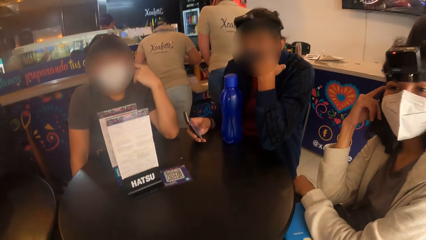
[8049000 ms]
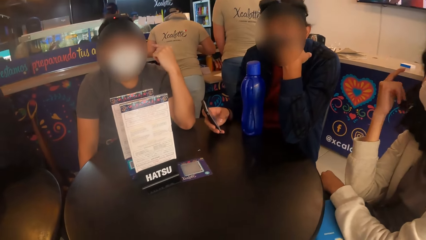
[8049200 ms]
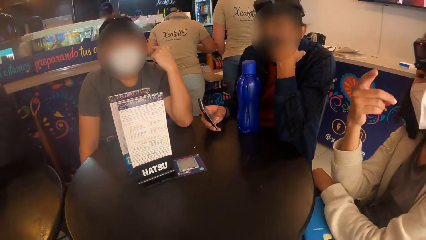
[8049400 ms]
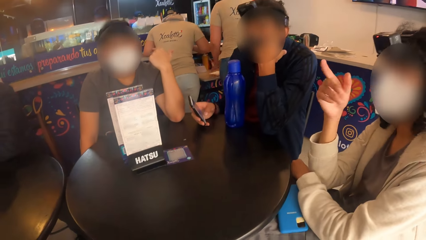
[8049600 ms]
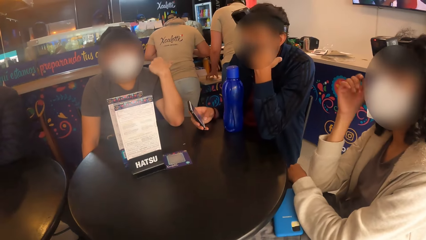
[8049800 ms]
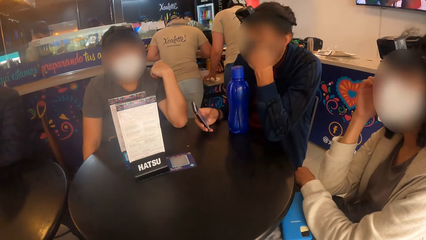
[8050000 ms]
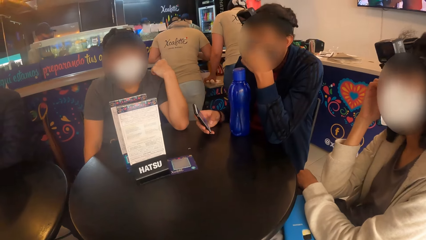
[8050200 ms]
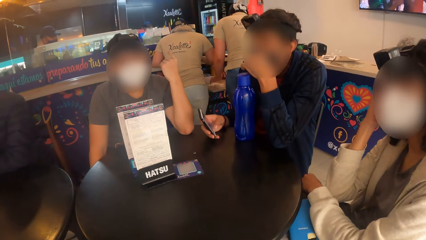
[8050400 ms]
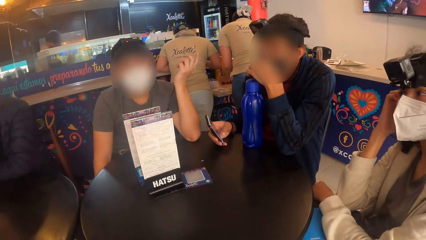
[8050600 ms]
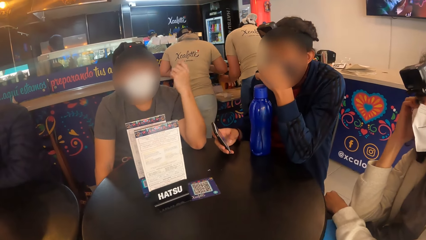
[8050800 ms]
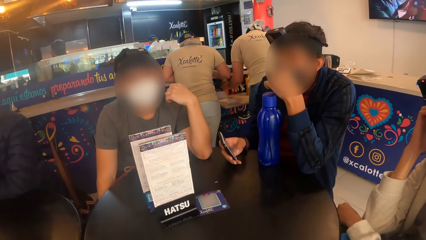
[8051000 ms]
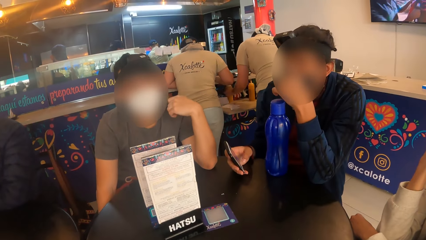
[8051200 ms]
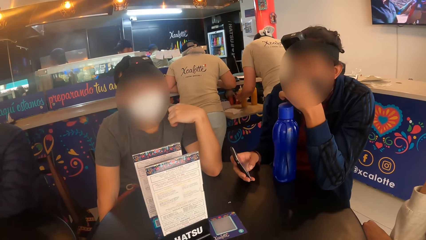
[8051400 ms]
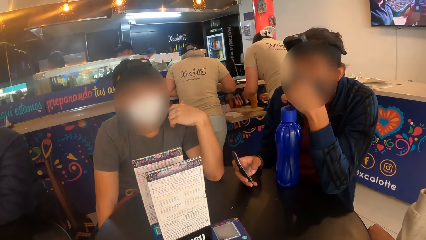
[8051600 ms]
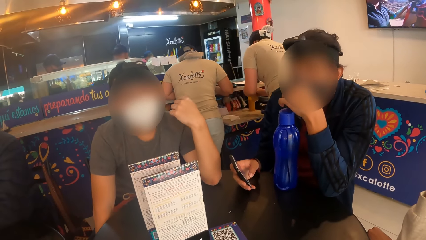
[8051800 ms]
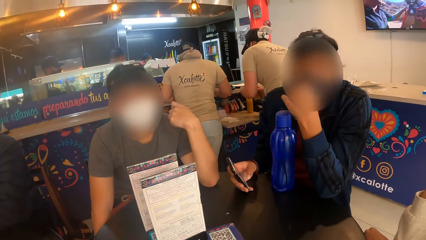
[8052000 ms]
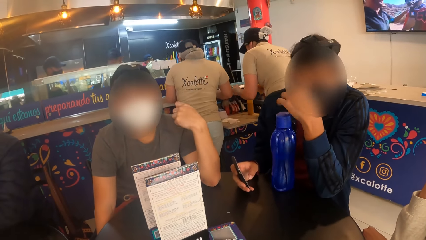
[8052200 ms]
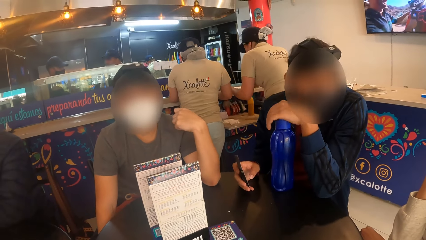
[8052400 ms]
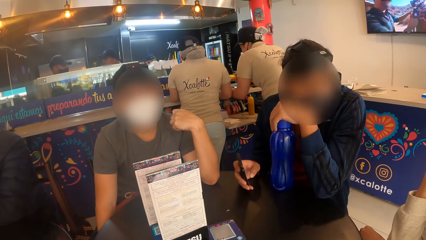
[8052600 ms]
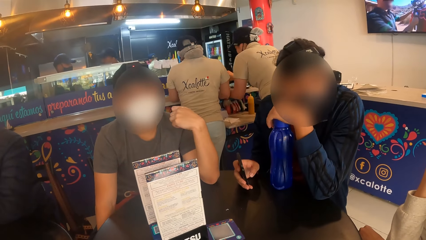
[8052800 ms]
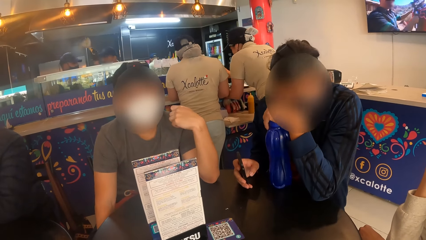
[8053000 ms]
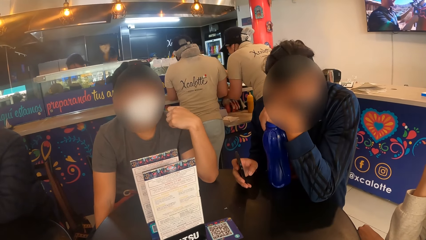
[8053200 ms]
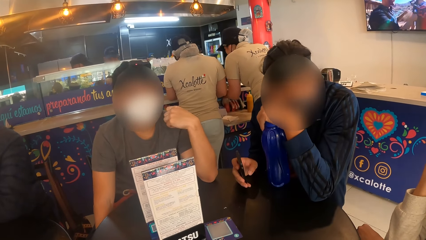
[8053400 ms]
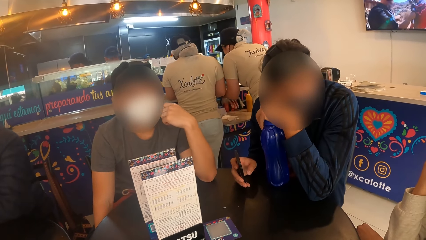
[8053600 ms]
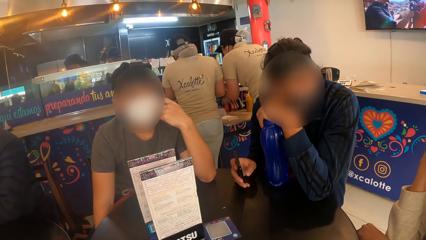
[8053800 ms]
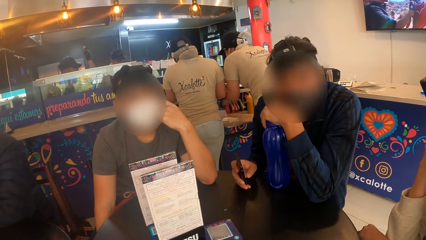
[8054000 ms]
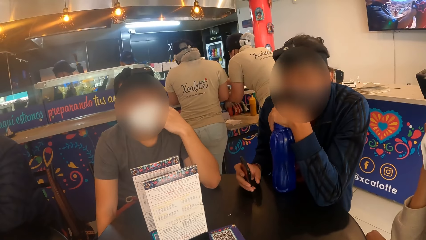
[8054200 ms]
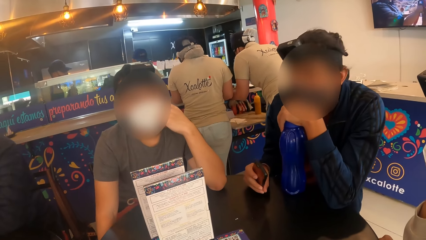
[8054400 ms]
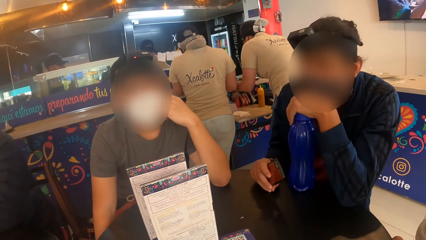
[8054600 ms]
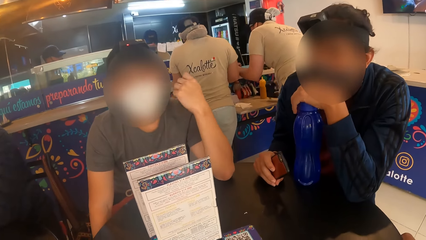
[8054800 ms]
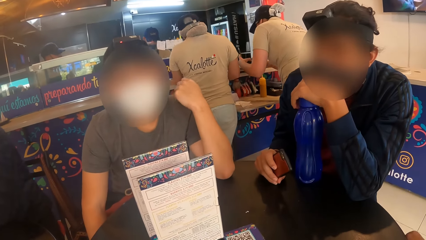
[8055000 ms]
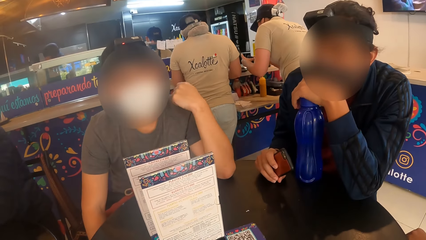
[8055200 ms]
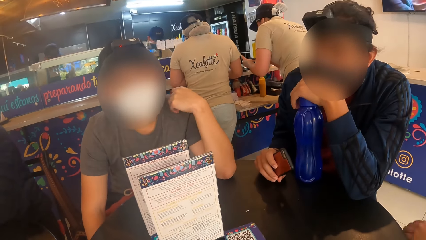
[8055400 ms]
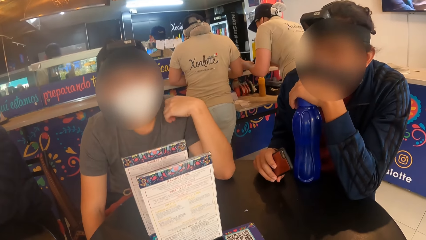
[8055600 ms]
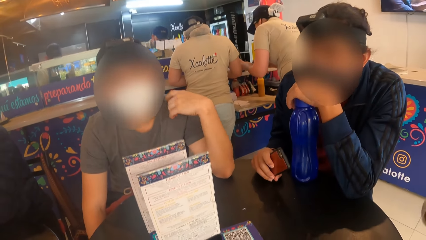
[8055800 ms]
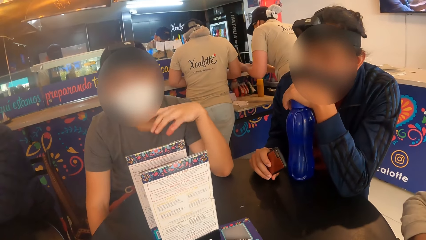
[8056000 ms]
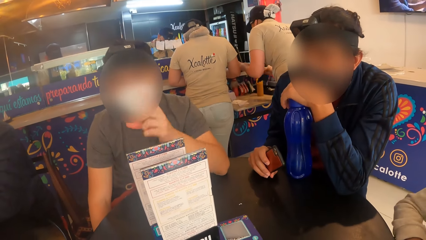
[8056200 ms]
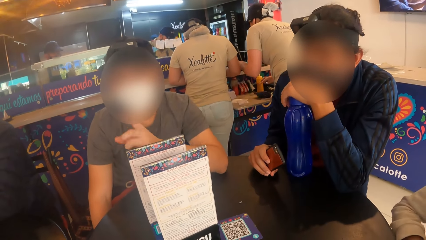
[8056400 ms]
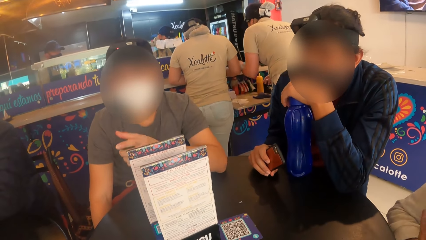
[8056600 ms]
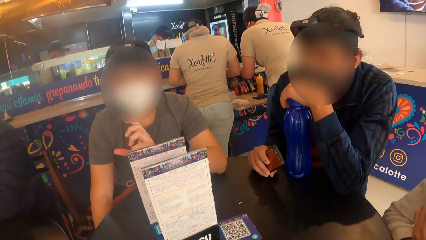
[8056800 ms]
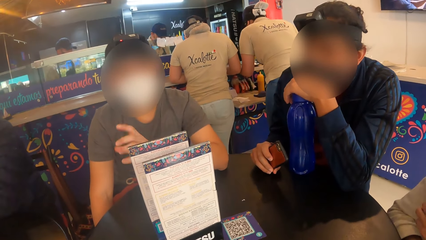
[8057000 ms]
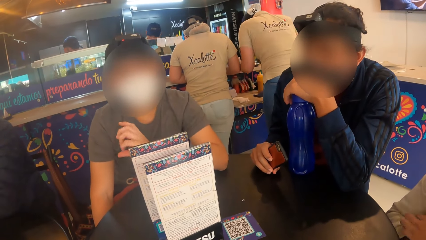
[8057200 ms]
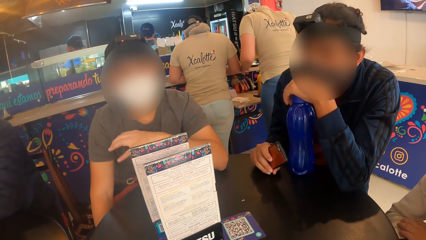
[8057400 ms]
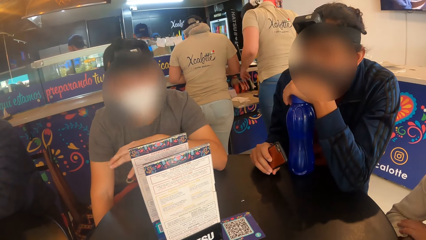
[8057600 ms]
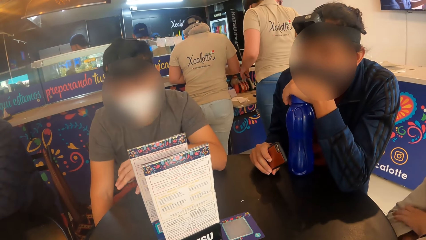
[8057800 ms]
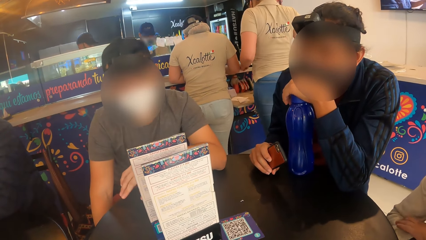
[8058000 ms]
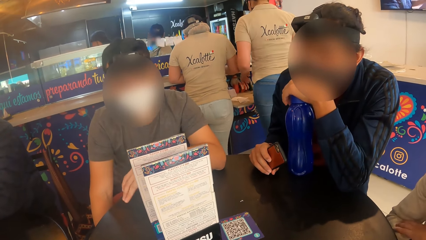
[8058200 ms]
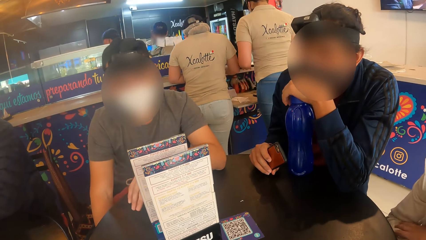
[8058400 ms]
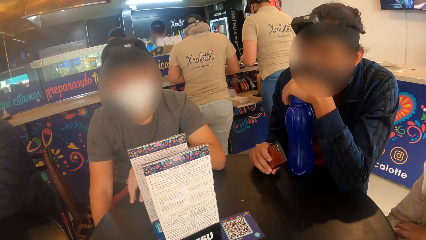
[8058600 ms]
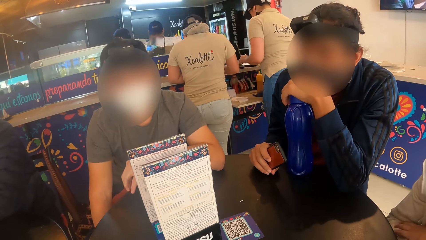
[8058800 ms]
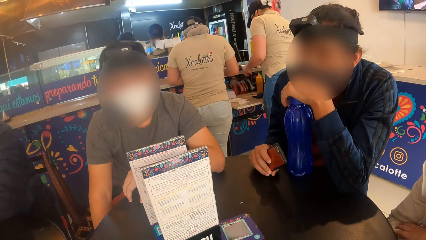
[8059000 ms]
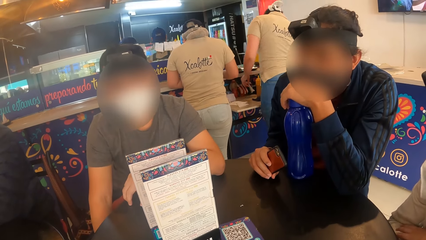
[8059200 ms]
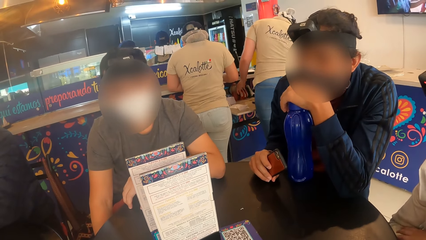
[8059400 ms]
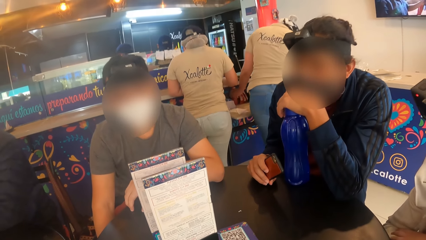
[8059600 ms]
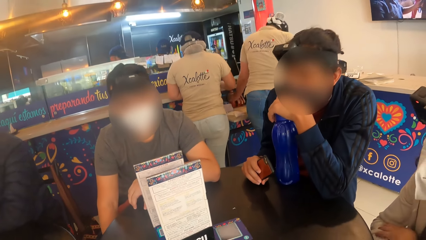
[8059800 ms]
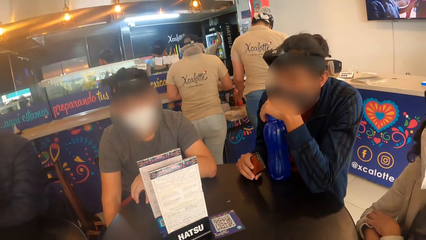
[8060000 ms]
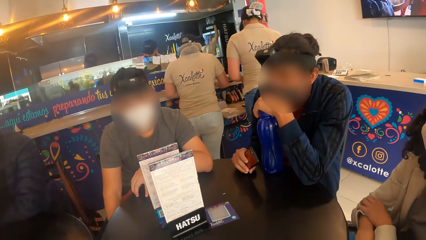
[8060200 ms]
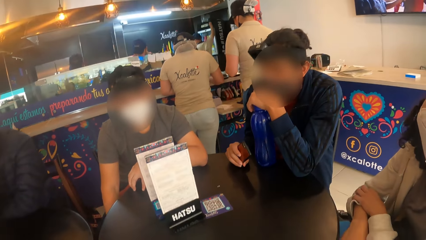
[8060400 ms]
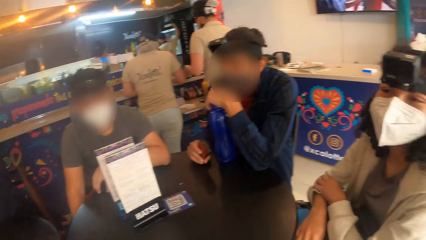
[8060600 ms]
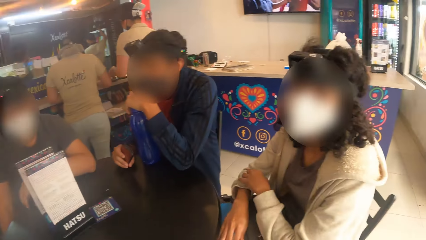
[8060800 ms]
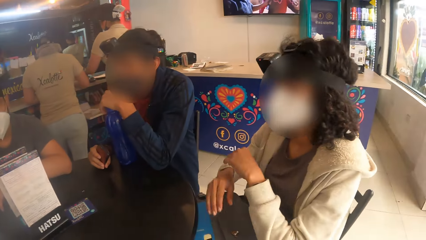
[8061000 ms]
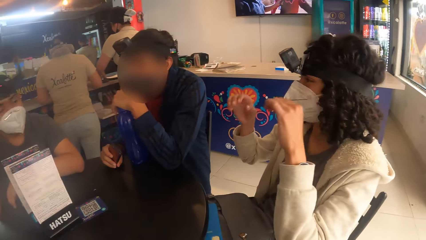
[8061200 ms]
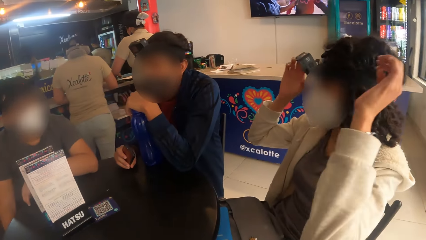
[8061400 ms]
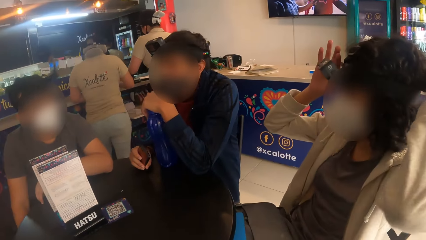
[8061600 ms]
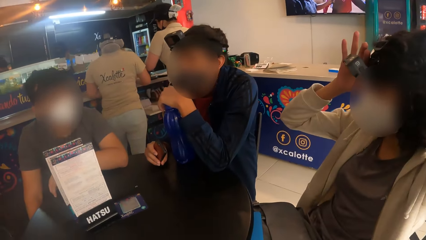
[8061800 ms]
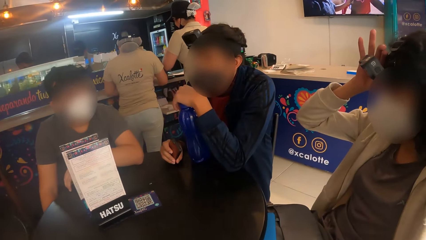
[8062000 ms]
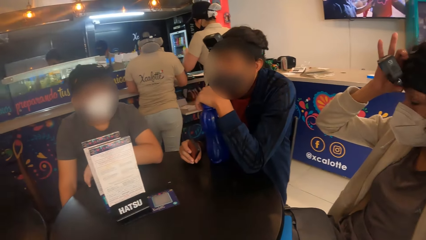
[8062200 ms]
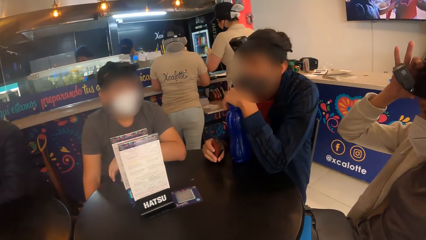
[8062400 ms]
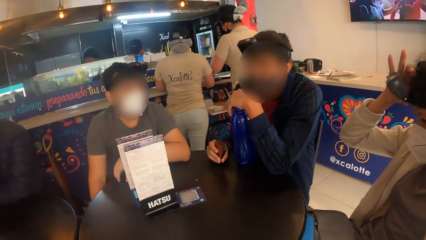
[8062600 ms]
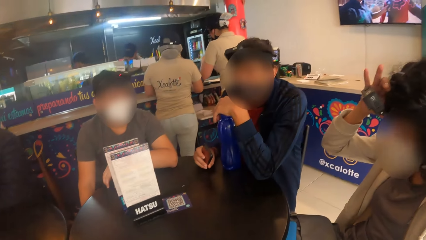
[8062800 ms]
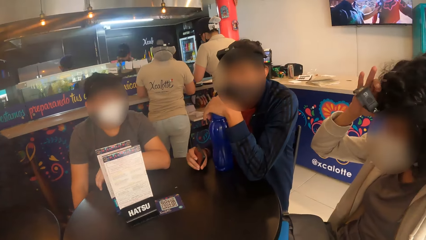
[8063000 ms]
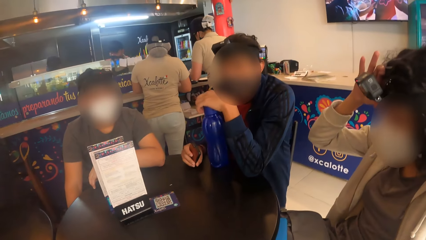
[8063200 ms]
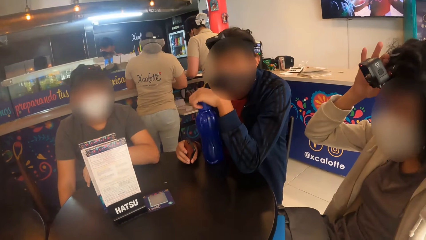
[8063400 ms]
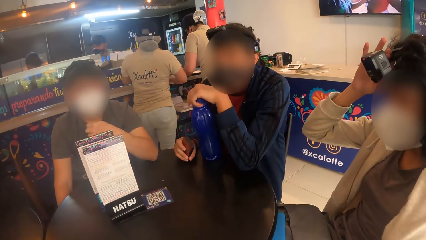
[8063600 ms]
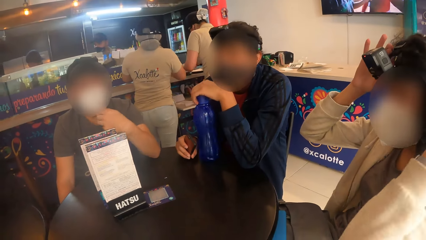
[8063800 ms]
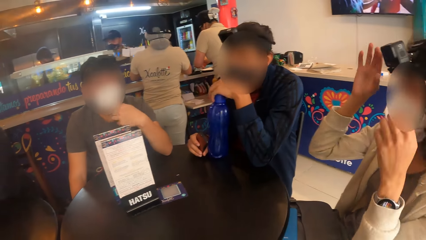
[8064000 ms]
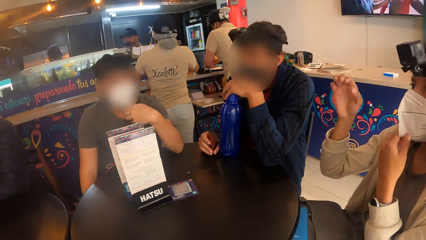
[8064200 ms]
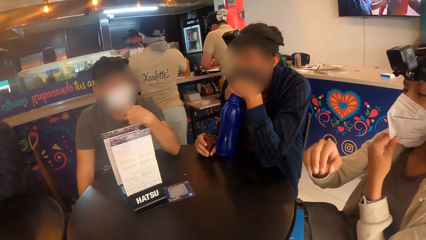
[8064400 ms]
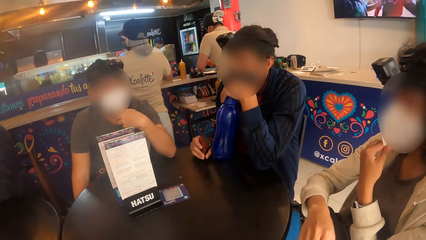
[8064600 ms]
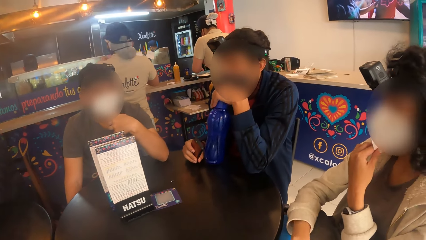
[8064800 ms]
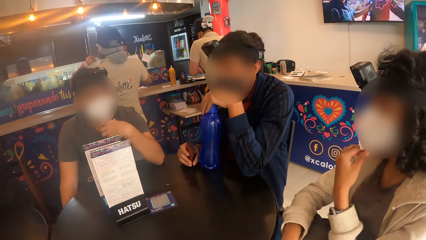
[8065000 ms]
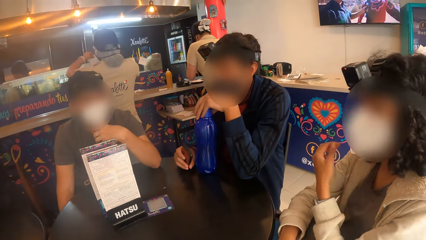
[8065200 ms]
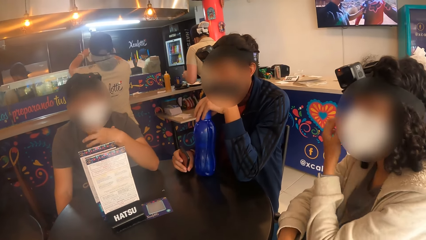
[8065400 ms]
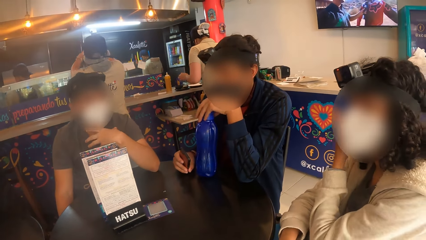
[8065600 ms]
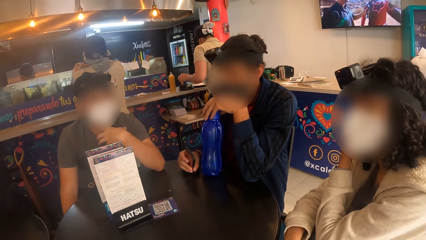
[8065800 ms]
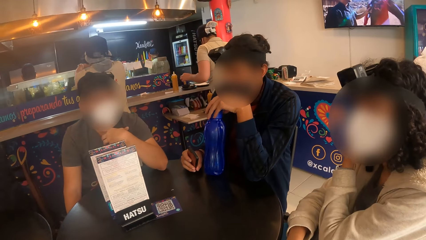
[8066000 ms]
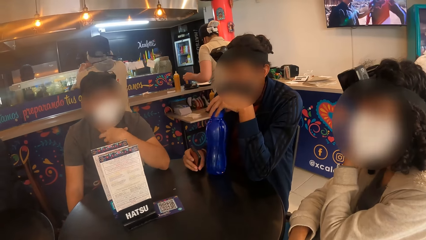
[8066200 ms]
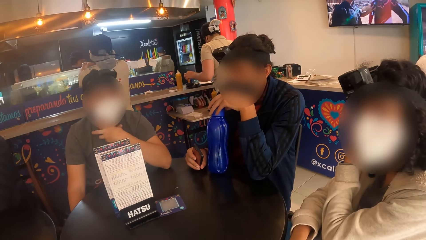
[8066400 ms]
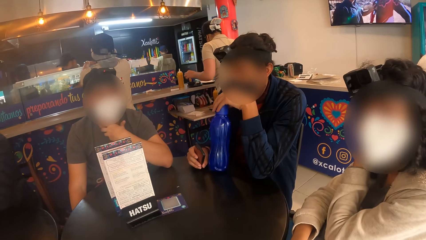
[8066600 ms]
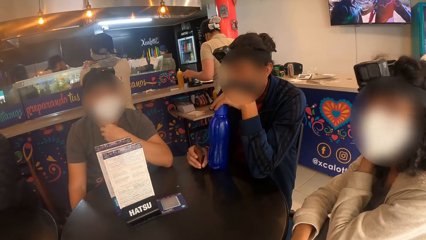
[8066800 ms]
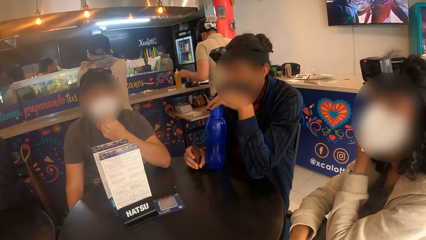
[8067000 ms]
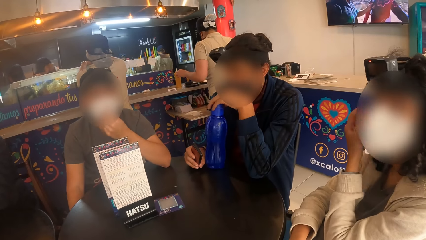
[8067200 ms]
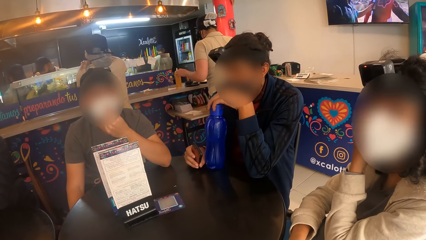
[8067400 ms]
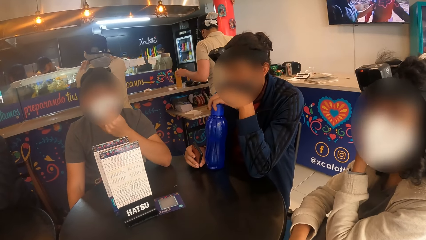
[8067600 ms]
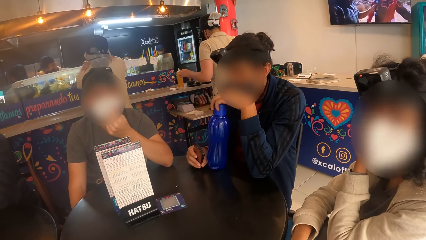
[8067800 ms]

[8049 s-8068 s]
The woman moves the camera on her head with her right hand. The woman touches the facemask on her face with both hands. The woman touches her face with her left hand.
